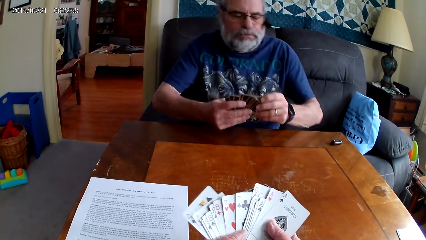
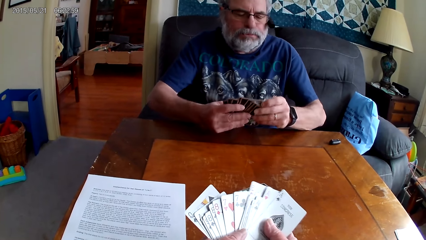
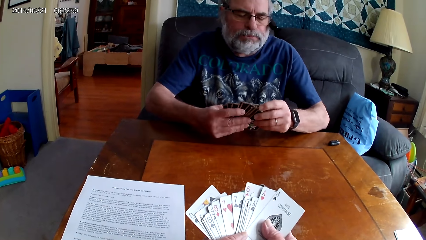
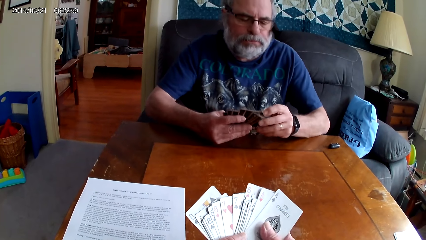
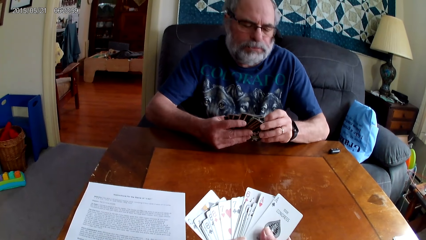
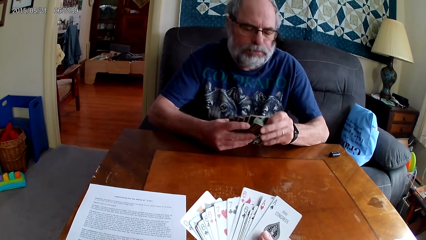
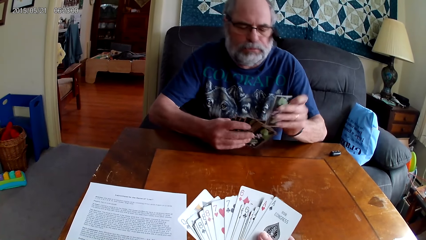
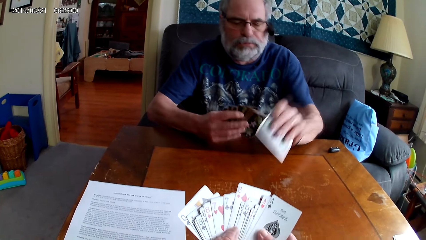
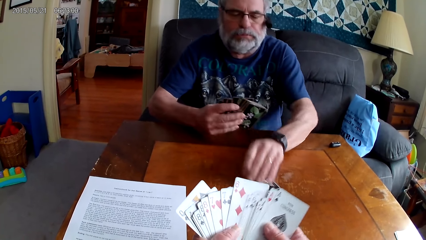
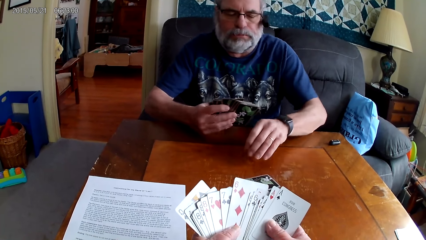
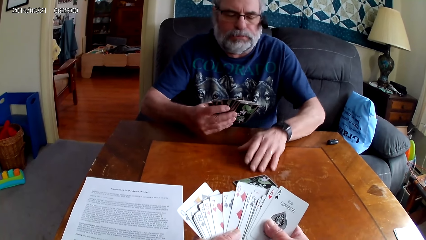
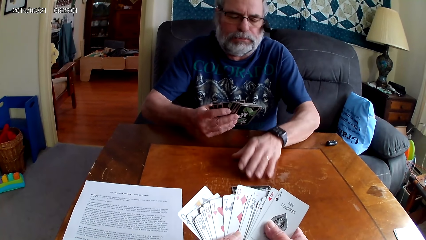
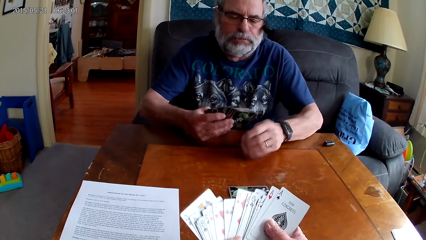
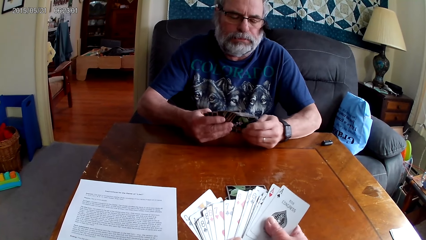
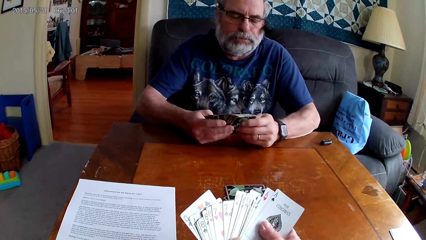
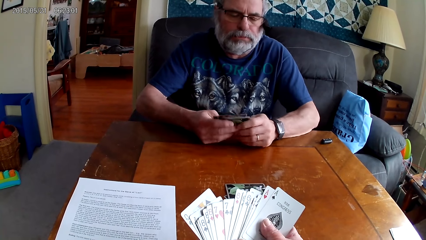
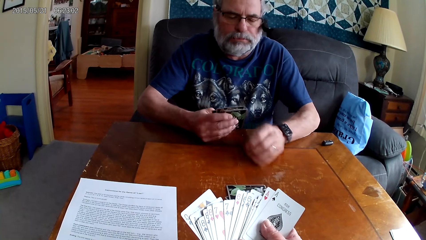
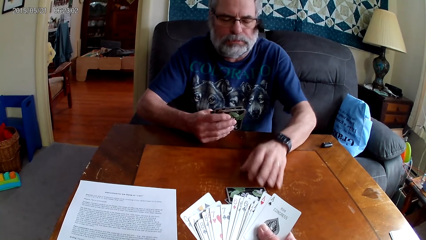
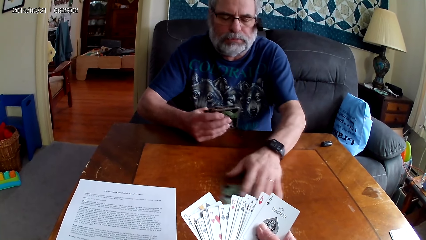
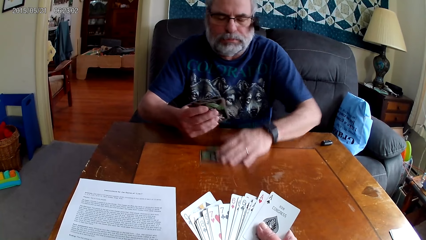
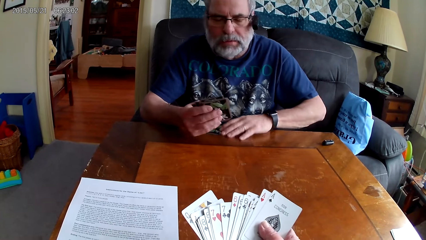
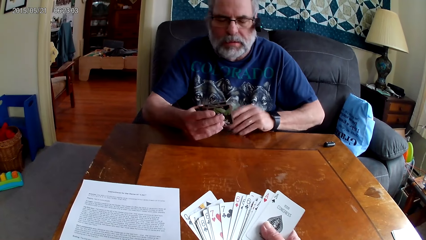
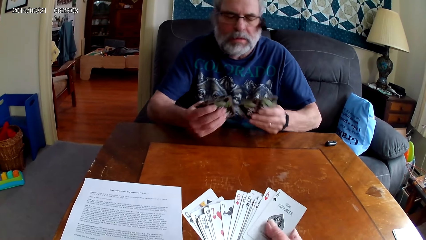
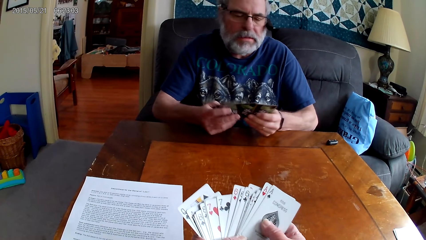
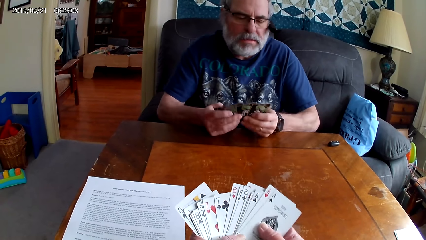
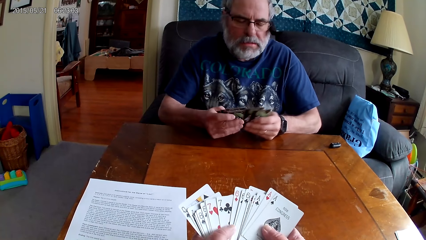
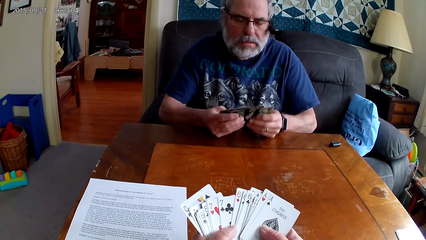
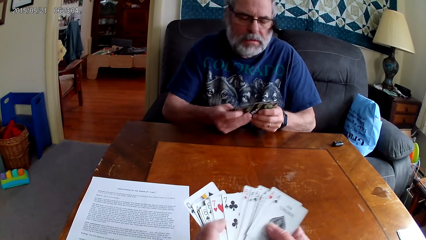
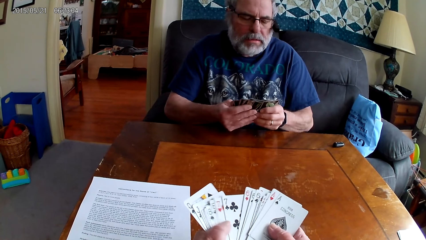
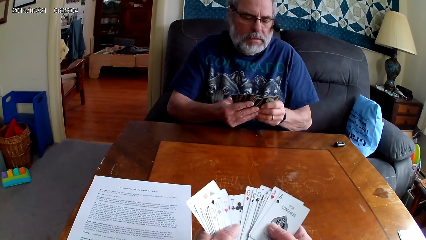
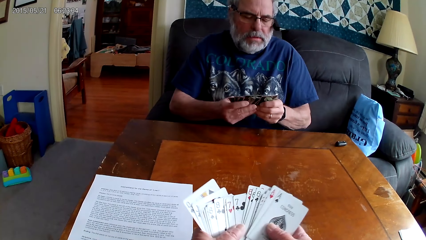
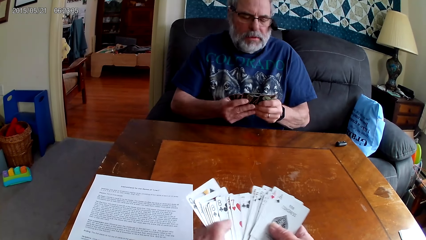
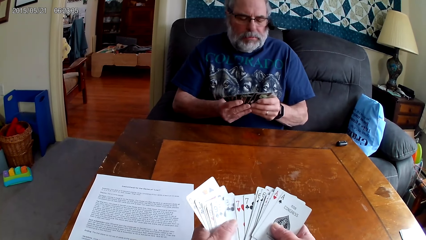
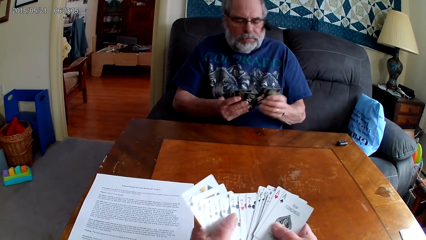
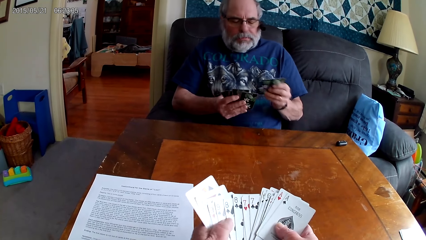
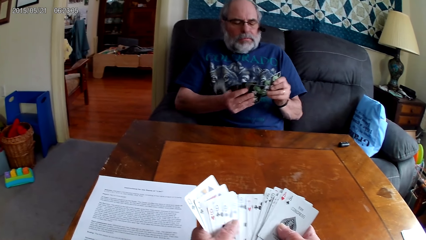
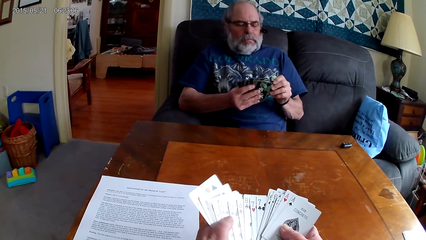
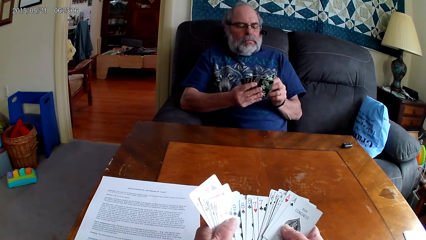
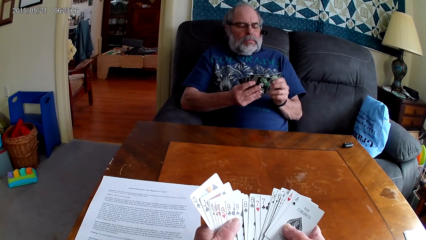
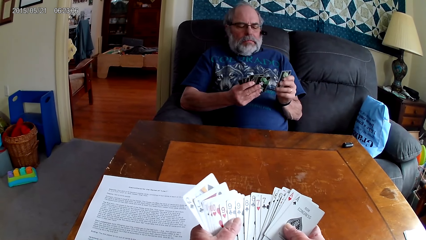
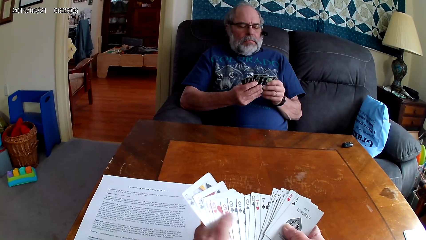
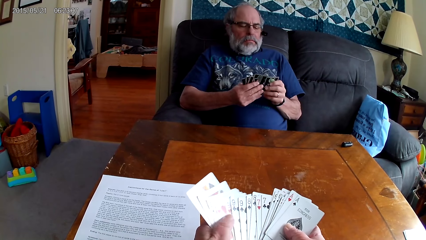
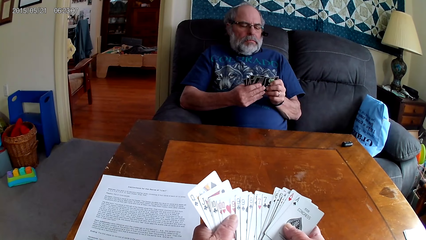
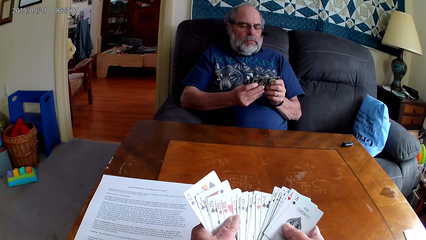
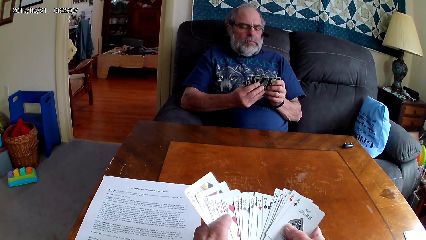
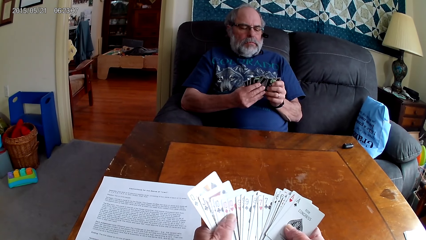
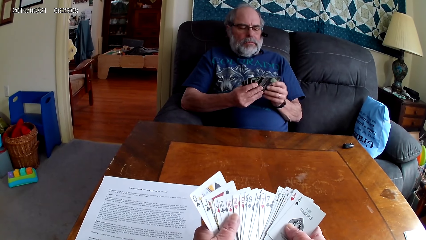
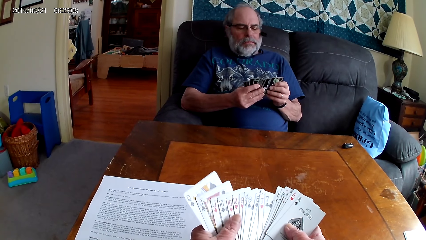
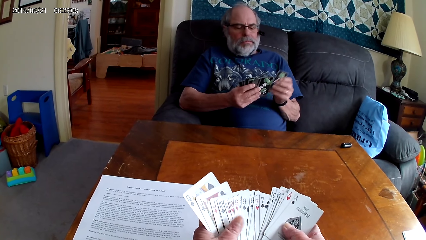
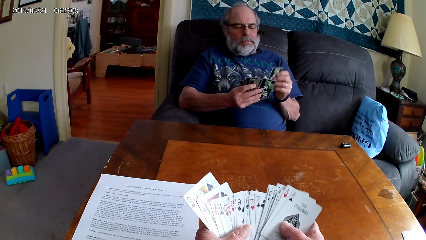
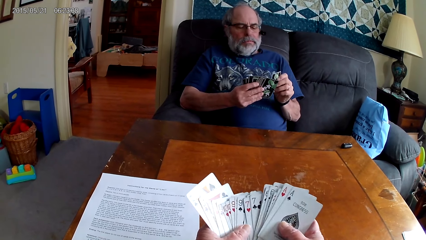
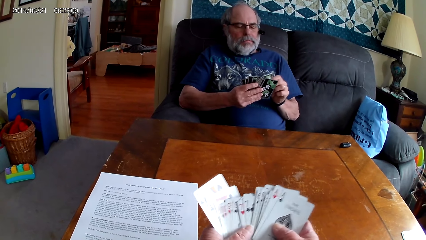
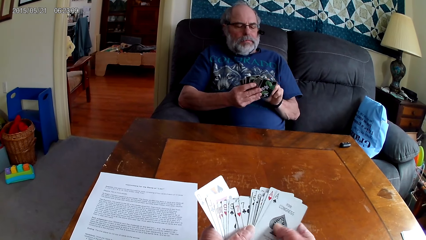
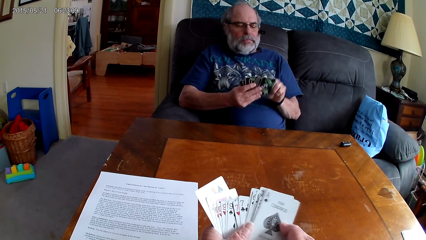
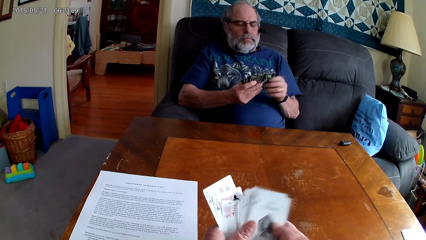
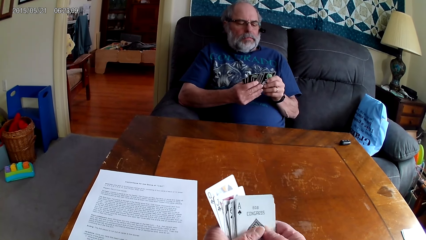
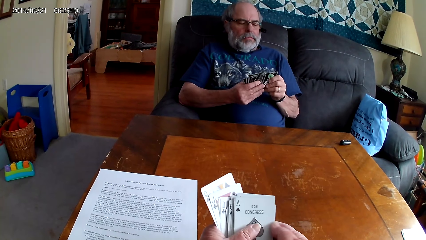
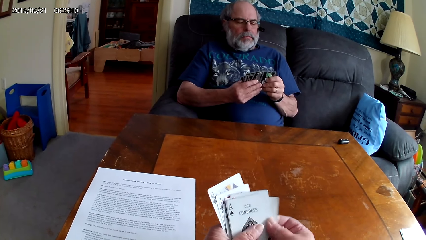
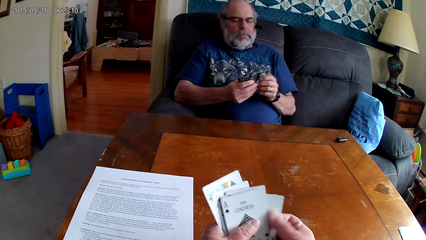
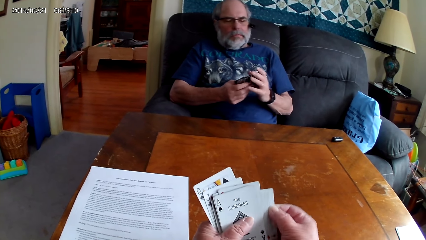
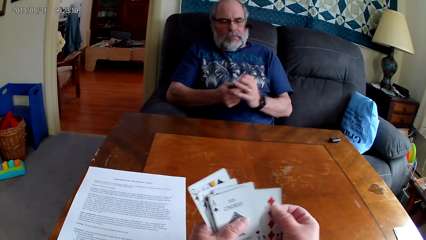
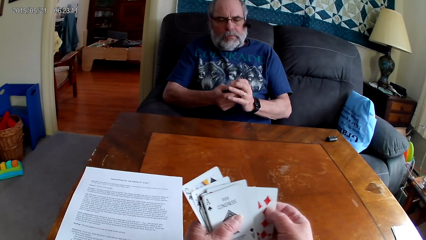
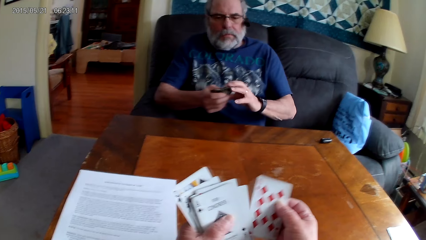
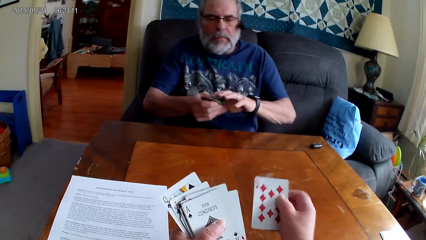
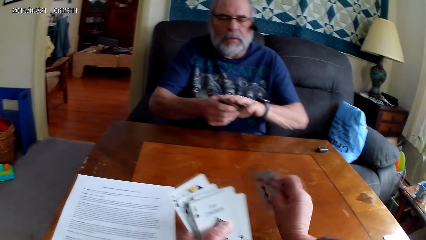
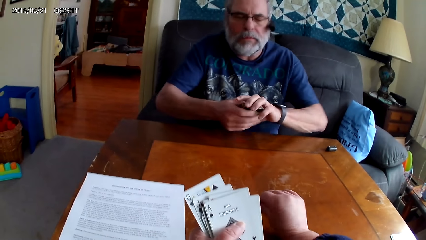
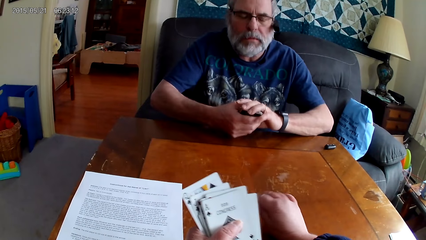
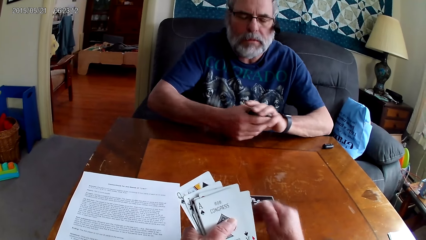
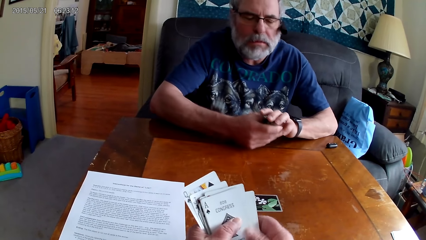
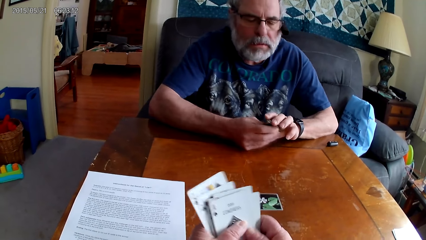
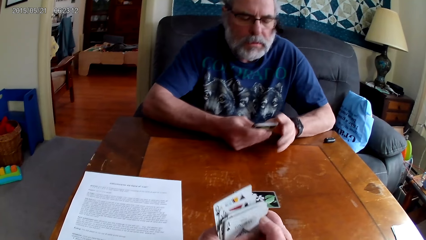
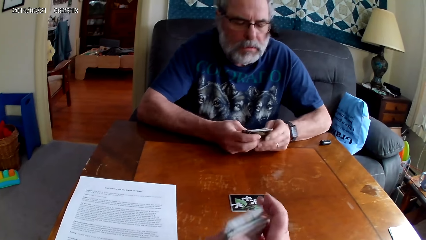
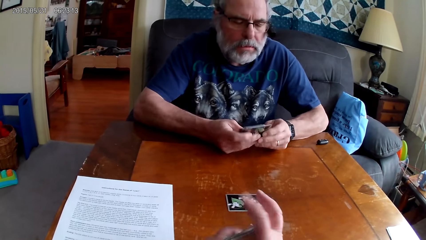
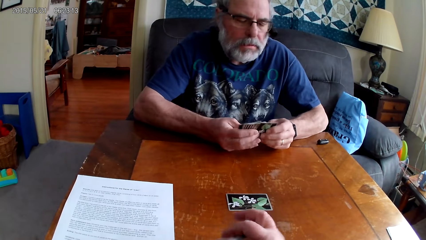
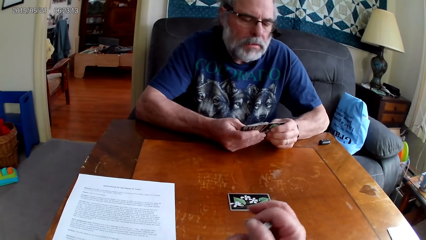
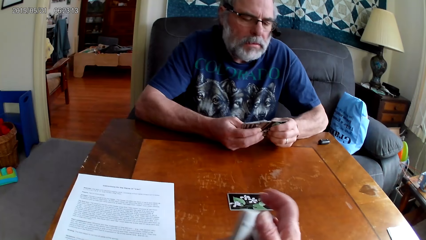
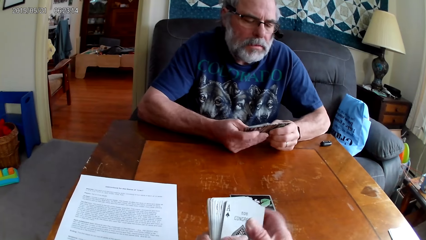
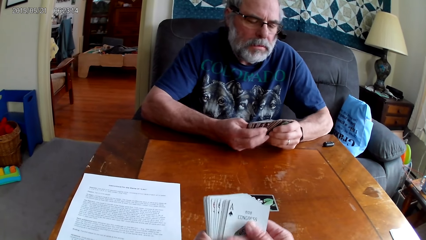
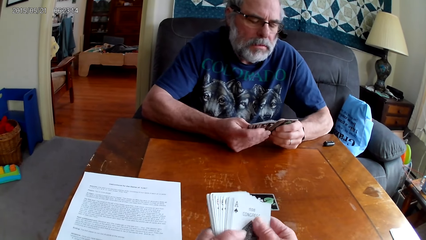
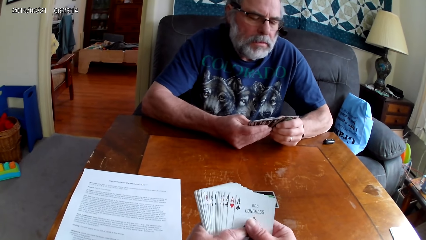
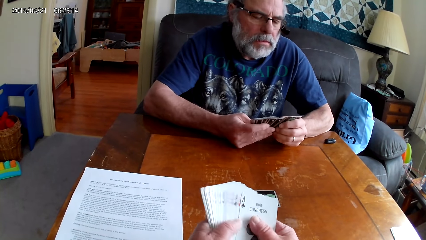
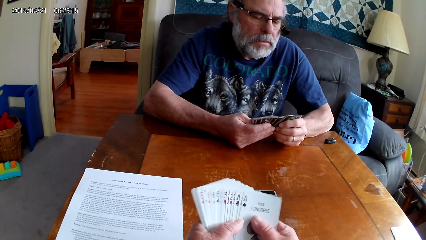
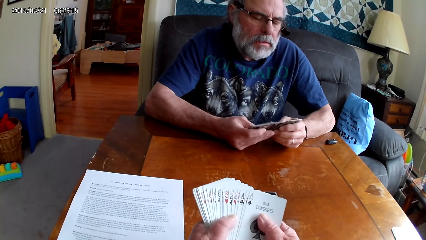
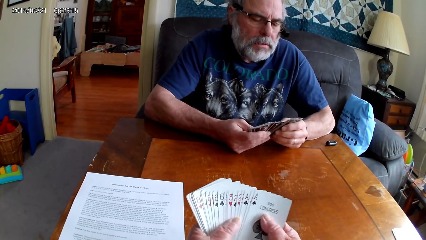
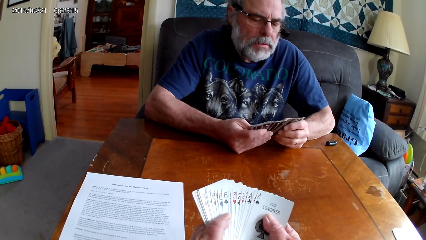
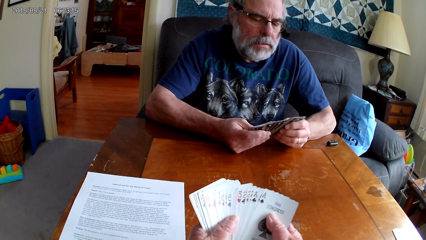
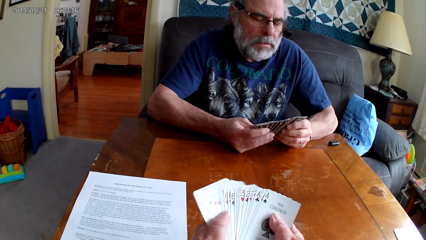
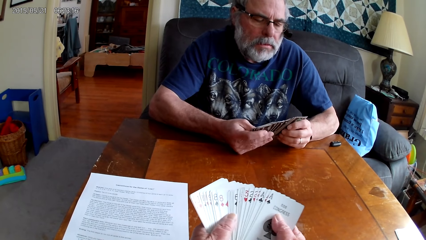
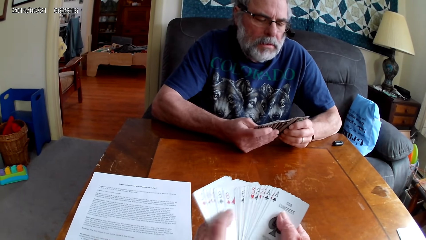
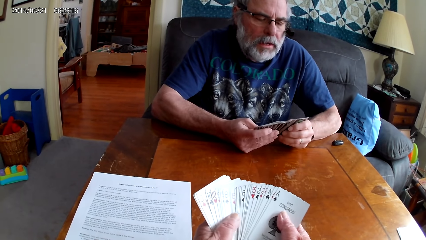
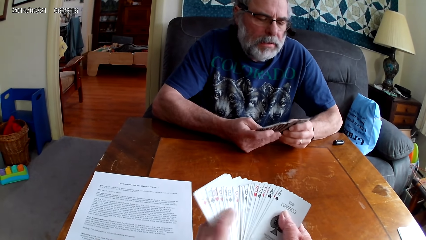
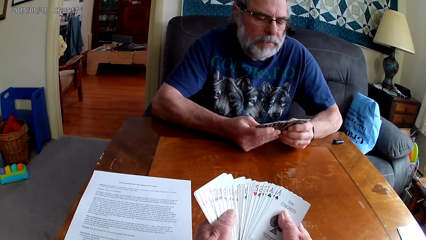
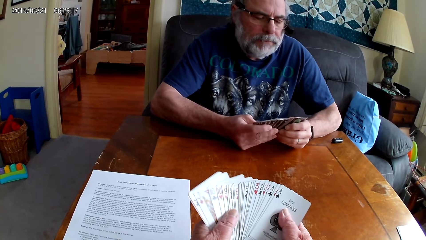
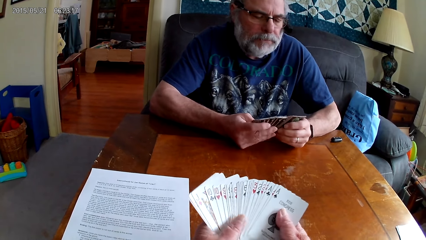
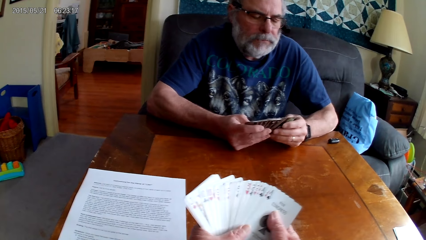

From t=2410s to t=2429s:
A man leans forward, rests arms on the table, and spreads the cards. The man puts the playing cards on the table, plays cards, pushes cards, and spreads the cards. The camera wearer holds the playing cards with her hands. The man picks the playing cards on the table, holds the playing cards with his hands, spreads the cards, leans backwards, spreads the cards, inserts cards in other cards, and leans forward. The camera wearer puts the playing card on the table. She plays cards. The man rests arms on the table and holds the playing cards with his hands. The camera wearer gathers cards together. The man spreads the cards. The camera wearer spreads the cards.
